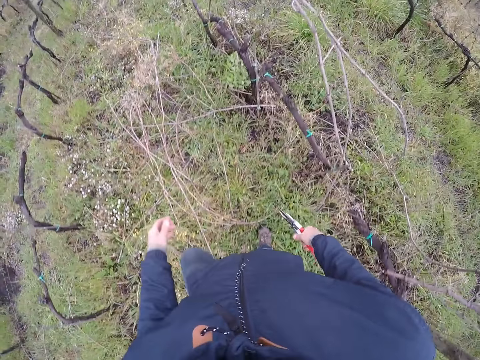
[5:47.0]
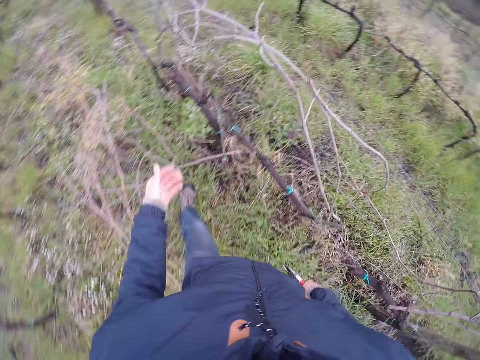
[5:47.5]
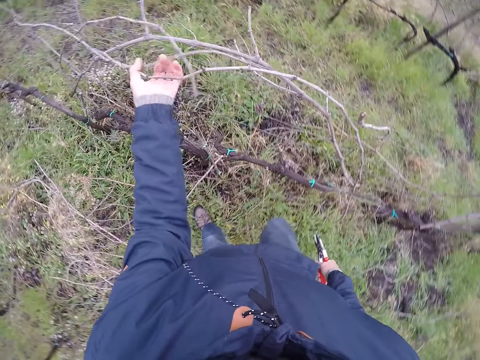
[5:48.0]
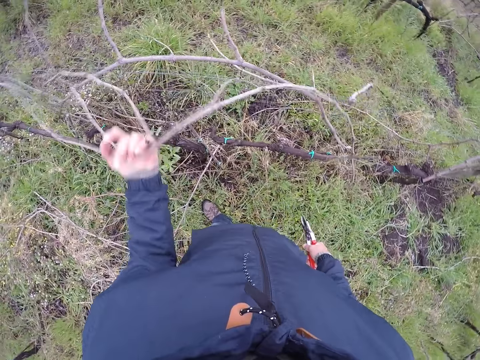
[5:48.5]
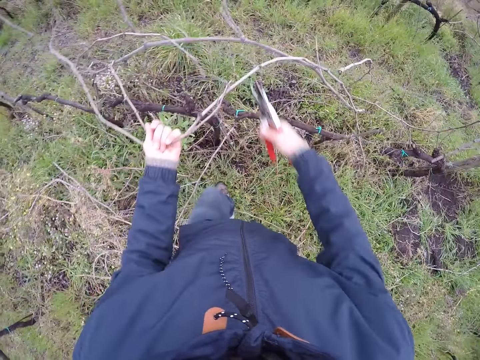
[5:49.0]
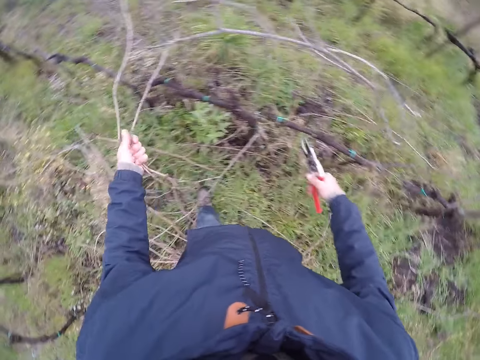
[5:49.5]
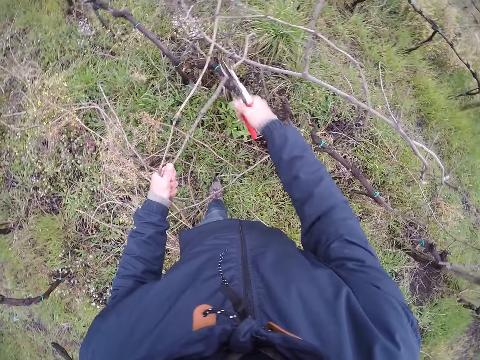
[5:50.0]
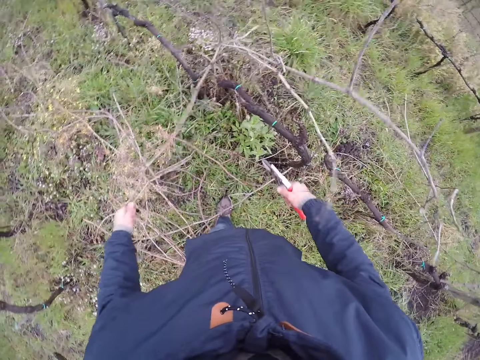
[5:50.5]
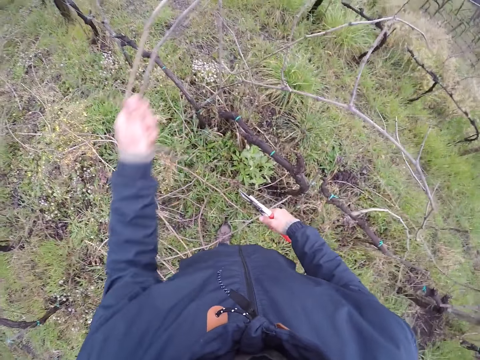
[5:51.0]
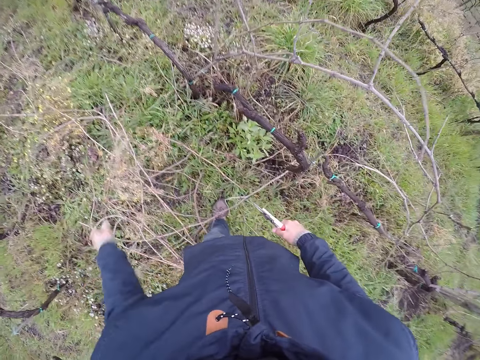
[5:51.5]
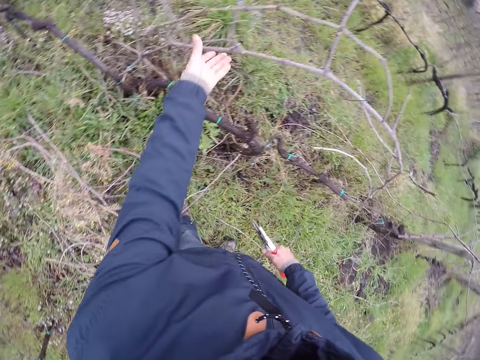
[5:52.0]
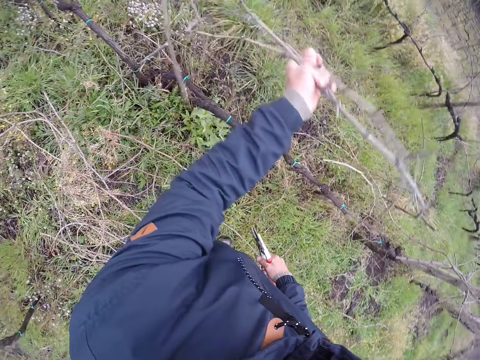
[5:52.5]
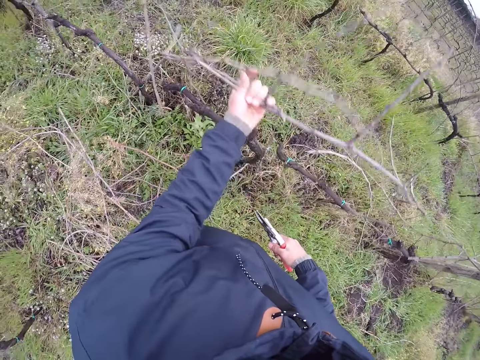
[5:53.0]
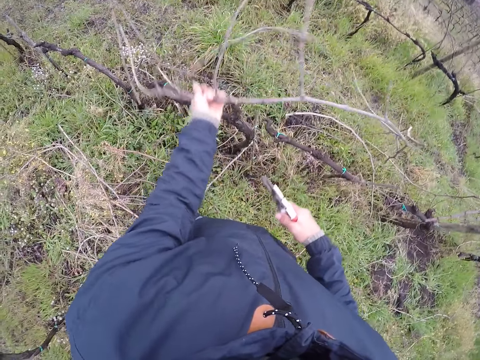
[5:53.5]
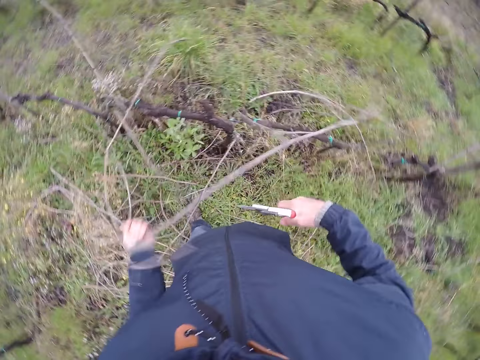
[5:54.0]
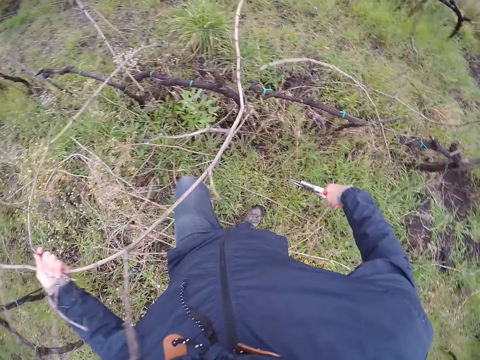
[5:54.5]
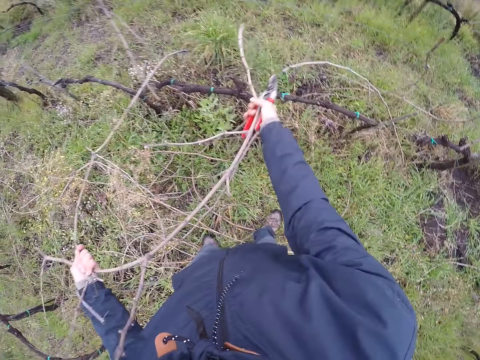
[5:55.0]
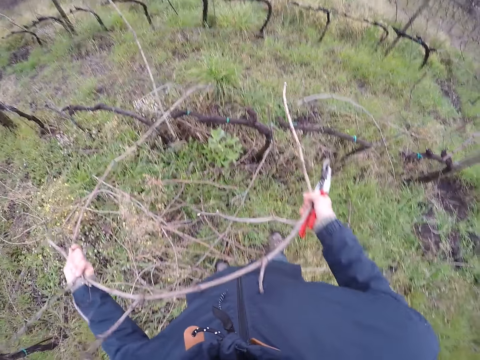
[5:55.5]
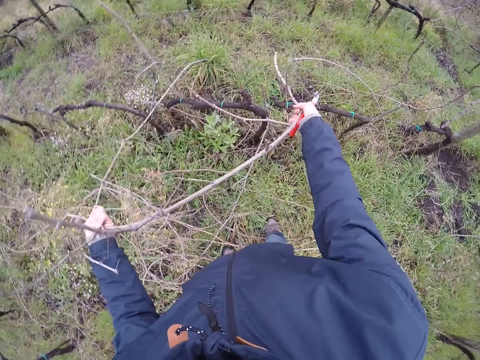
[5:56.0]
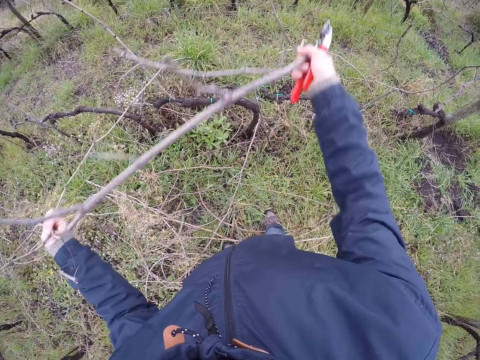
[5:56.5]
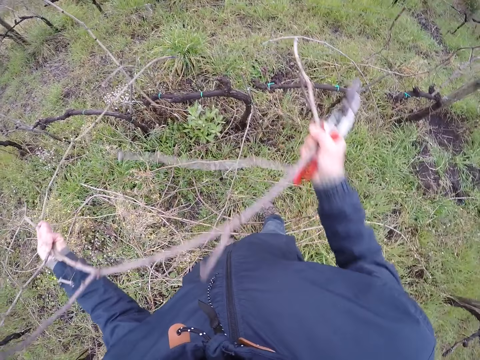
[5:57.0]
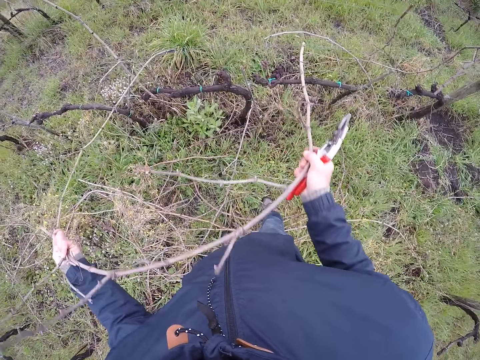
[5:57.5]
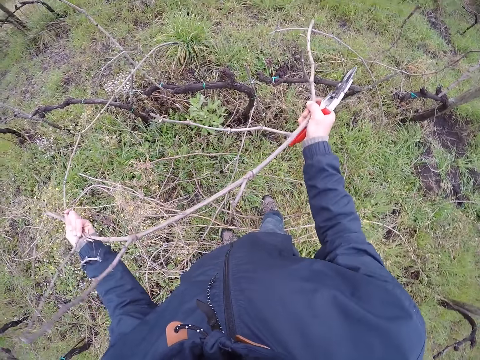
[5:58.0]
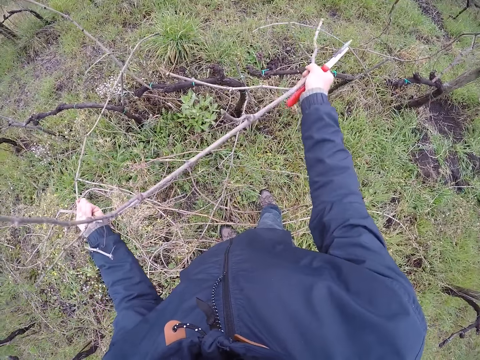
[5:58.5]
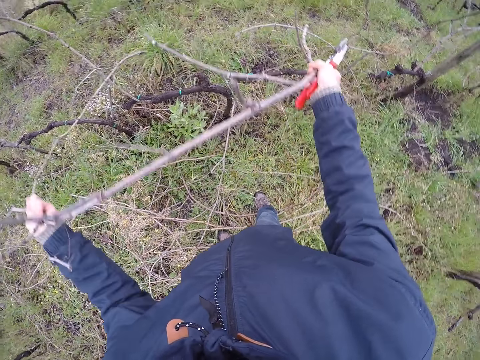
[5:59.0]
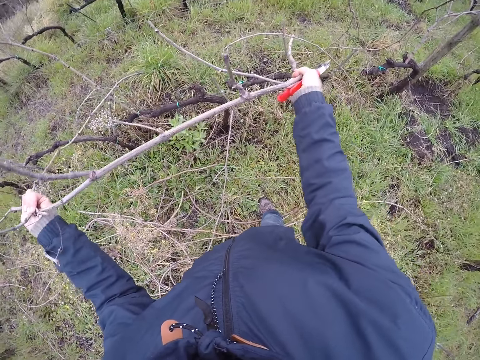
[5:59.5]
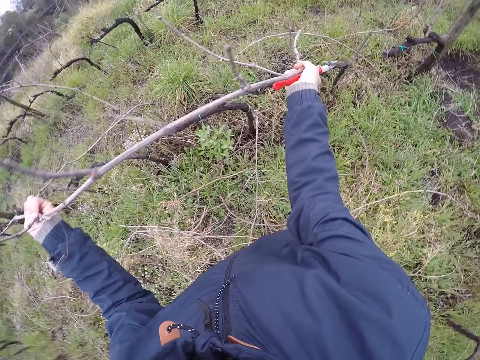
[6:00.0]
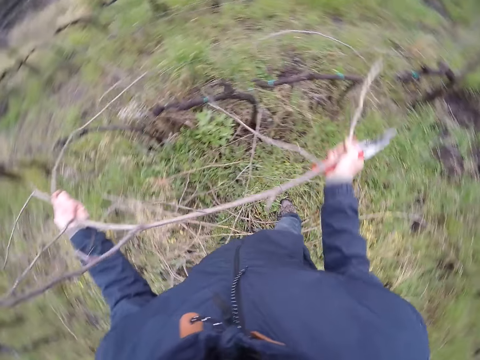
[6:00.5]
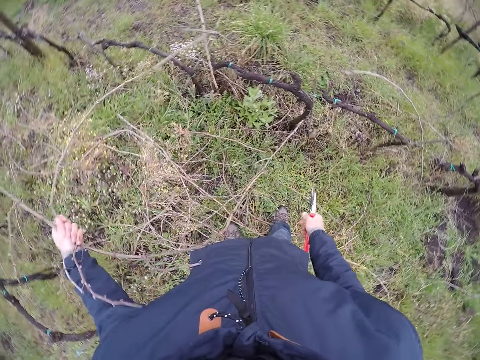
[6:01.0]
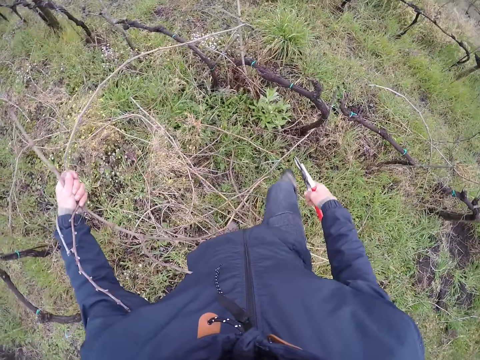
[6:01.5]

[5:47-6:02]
The camera wearer holds a branch with his left hand. He touches the branch on the tree. He clips the branch with the pliers or pruning shears in his right hand. He drops the branch on the ground with his left hand. He touches the branch. He holds the branch with his left hand. He pulls branches from the tree. He holds the branch with both hands.

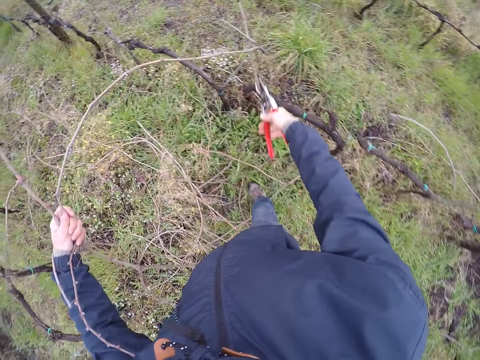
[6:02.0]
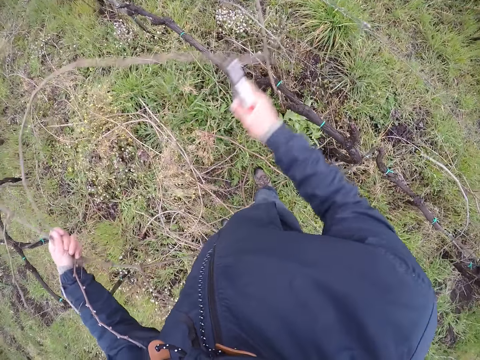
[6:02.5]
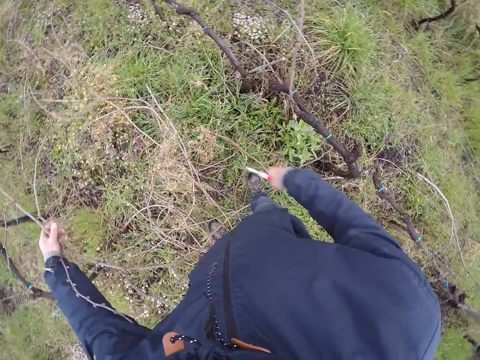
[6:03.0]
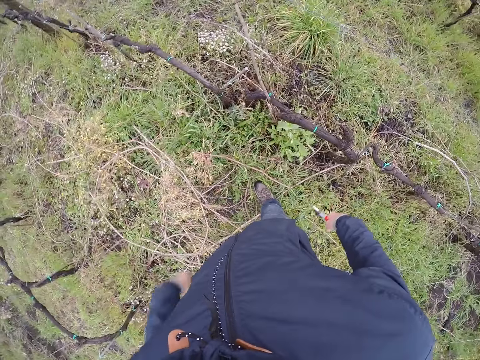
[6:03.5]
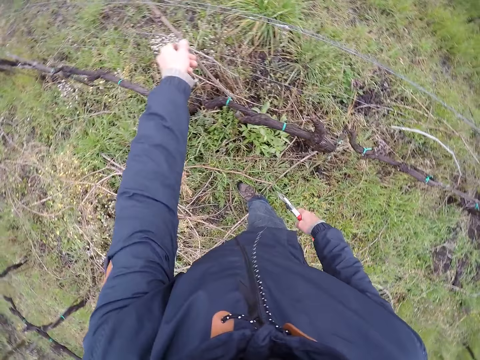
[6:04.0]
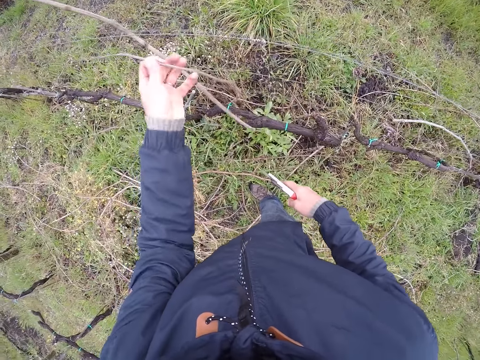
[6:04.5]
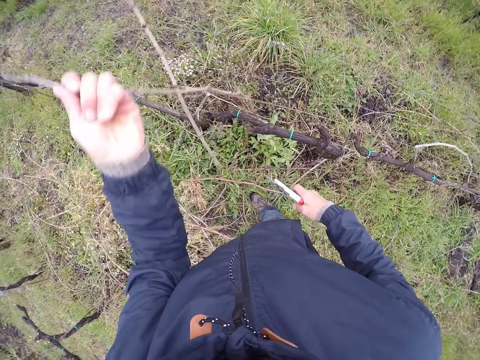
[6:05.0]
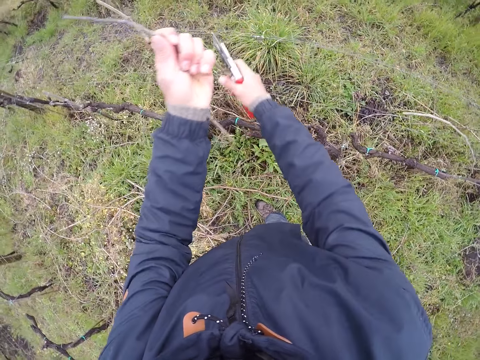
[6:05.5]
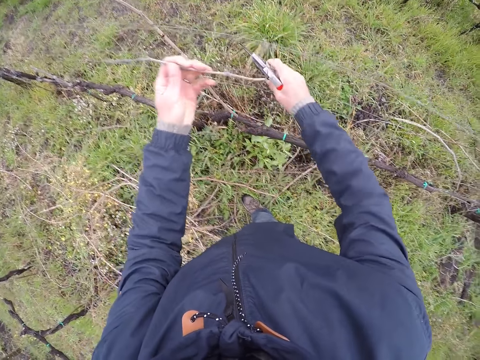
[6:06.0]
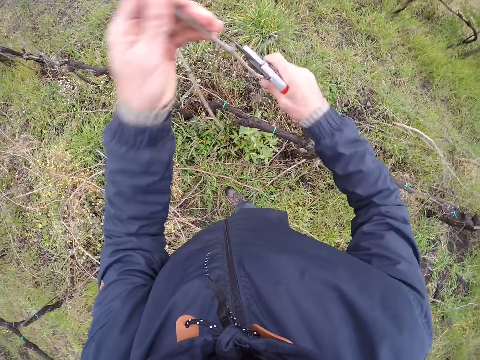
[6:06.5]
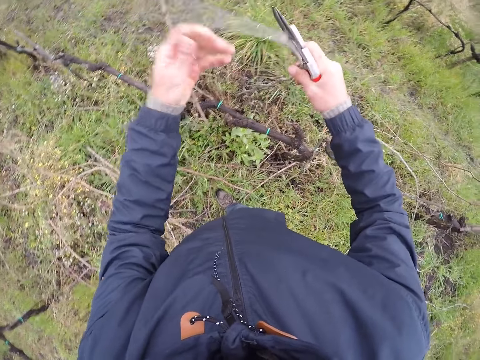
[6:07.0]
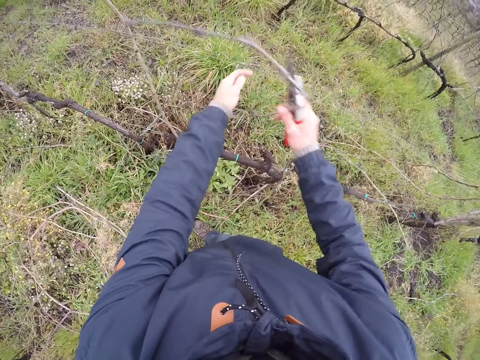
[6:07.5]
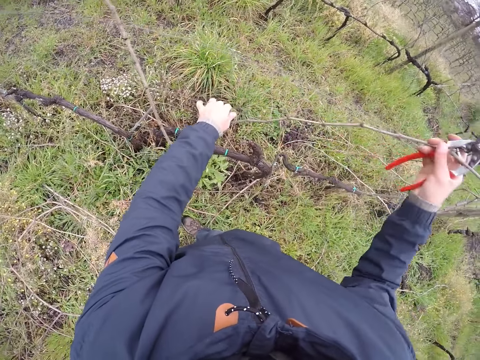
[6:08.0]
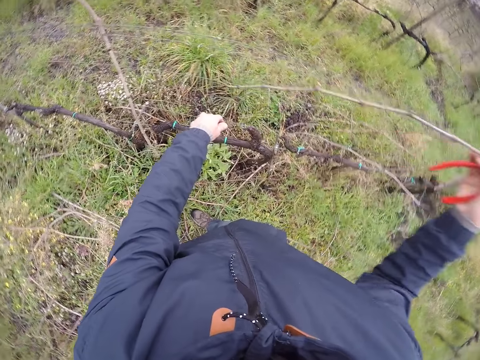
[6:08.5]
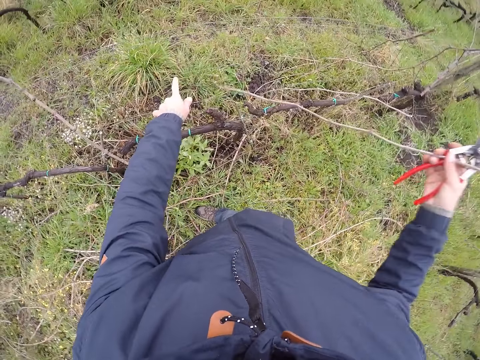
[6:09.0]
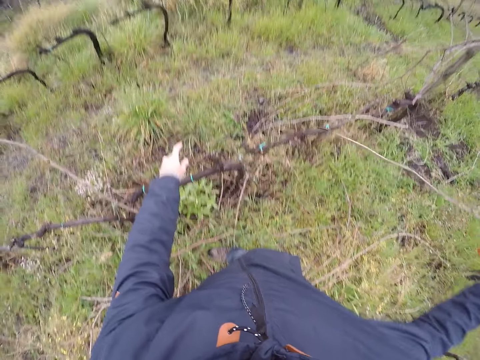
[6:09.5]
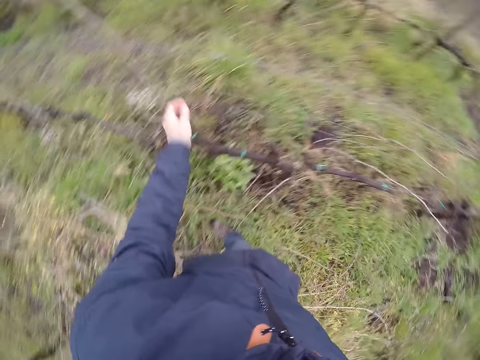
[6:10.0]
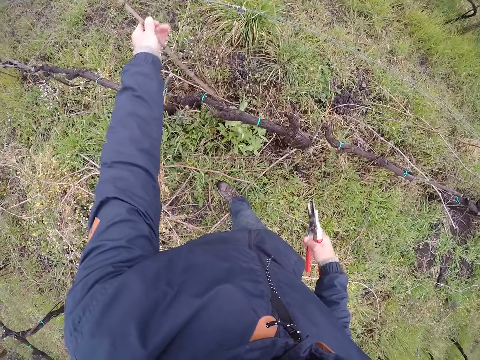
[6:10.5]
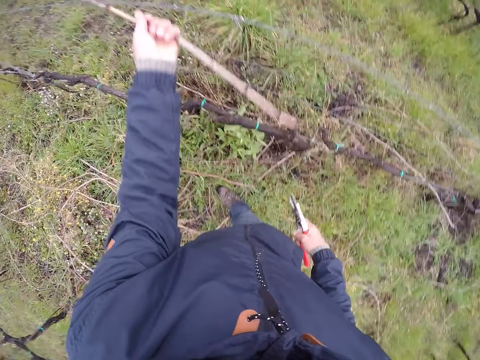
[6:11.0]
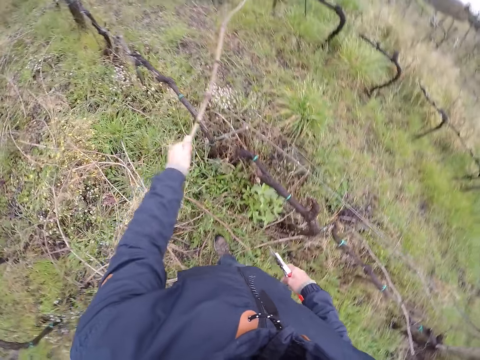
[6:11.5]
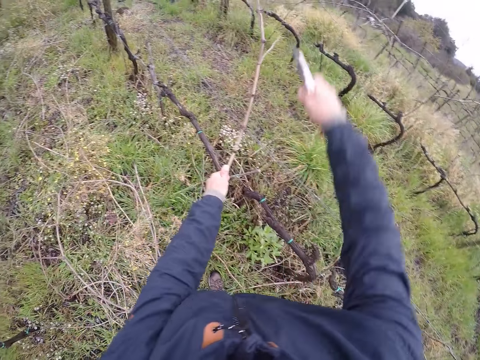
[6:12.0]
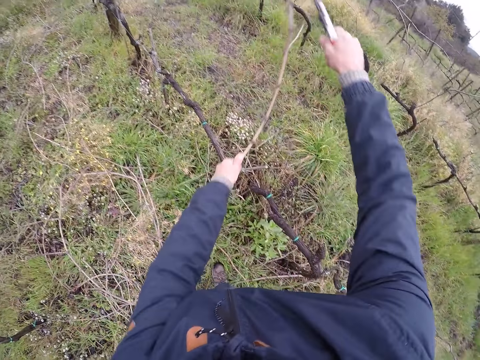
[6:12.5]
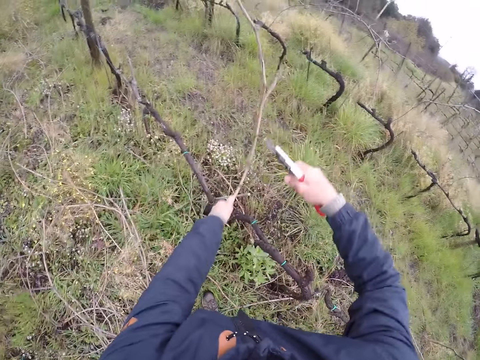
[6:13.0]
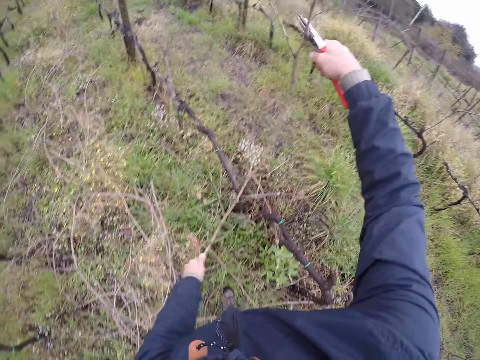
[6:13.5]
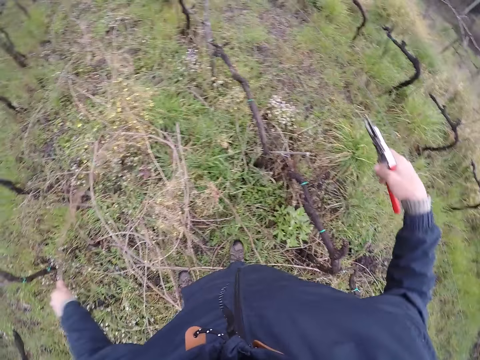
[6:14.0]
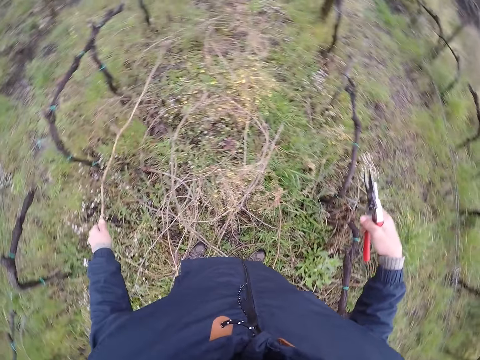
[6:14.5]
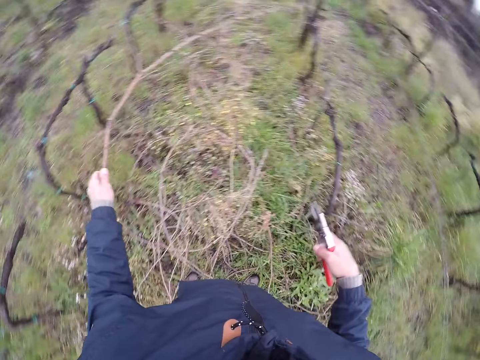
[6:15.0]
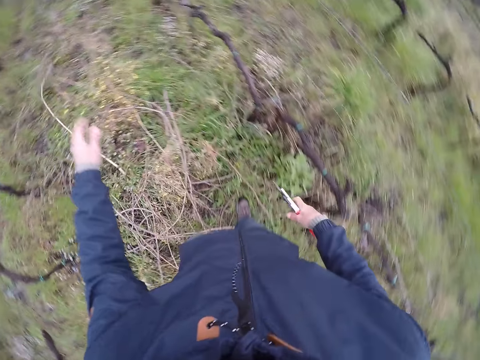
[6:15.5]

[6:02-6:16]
The camera wearer clips the branch with the pliers or pruning shears in his right hand. He drops the branch on the ground with his left hand. He holds a branch with his left hand. He picks branches from the fence. He holds the branch with both hands. He drops the branch with his right hand. He holds a branch with his left hand. He clips the branch with the pliers in his right hand. He drops the branch on the ground with his left hand.
